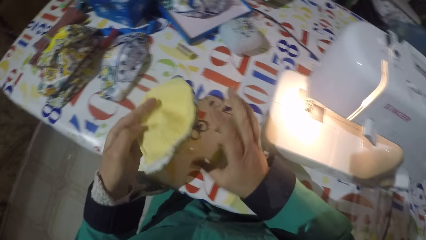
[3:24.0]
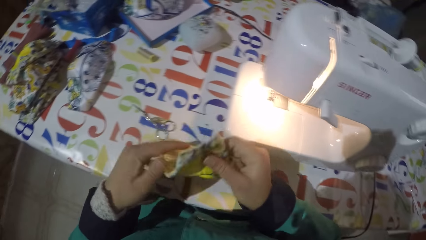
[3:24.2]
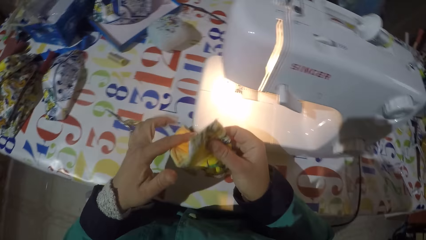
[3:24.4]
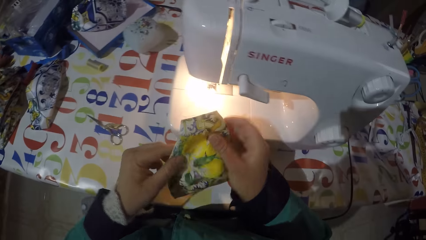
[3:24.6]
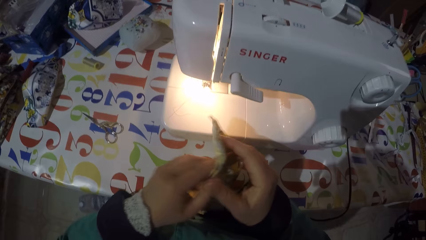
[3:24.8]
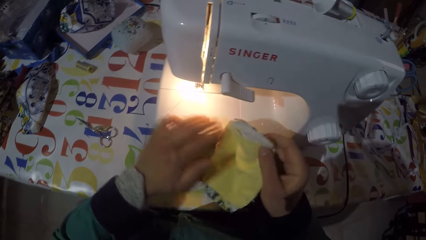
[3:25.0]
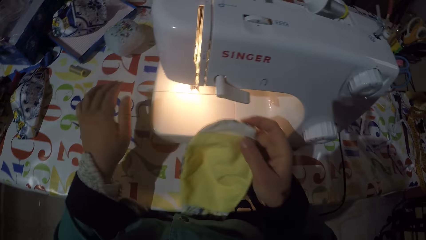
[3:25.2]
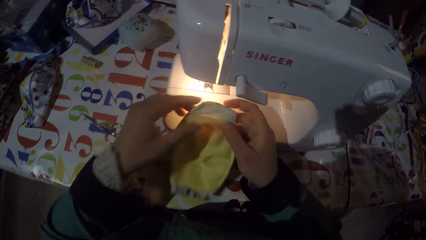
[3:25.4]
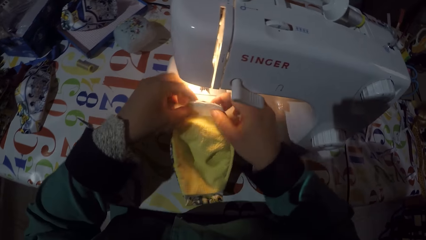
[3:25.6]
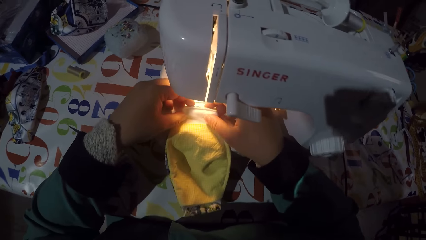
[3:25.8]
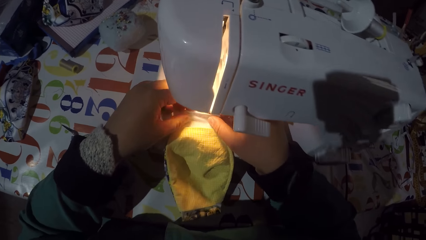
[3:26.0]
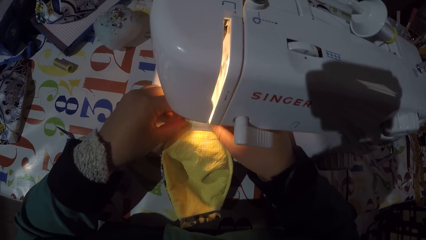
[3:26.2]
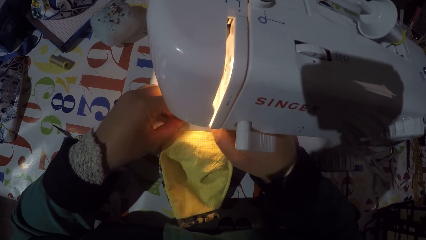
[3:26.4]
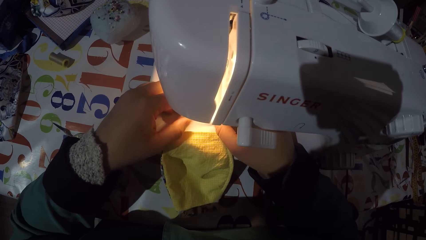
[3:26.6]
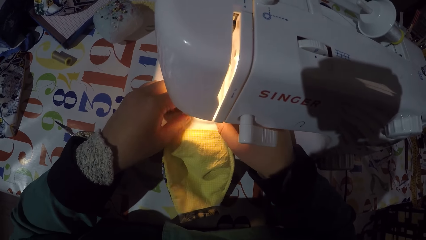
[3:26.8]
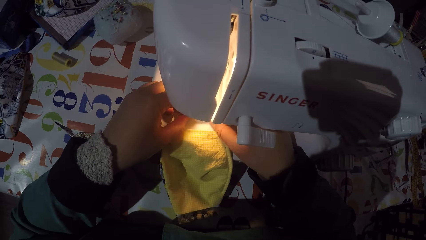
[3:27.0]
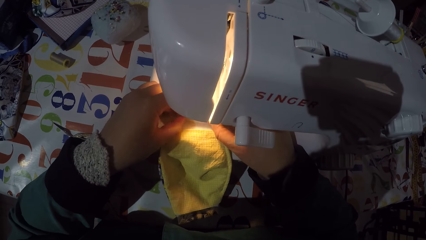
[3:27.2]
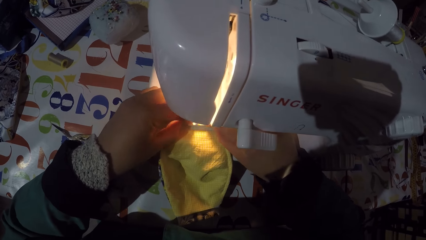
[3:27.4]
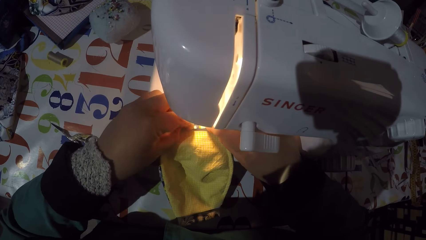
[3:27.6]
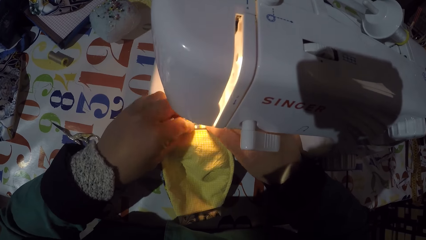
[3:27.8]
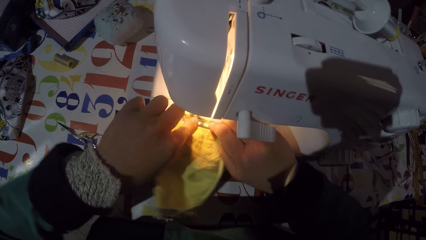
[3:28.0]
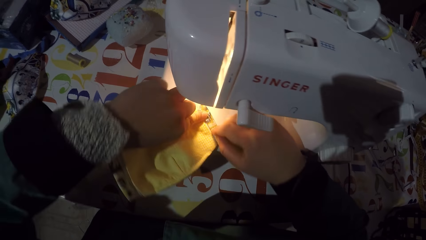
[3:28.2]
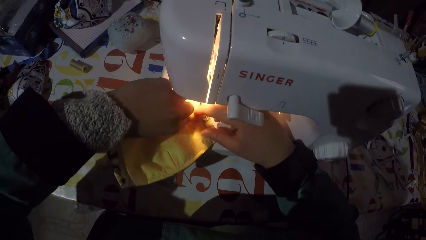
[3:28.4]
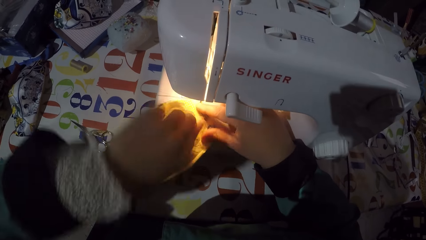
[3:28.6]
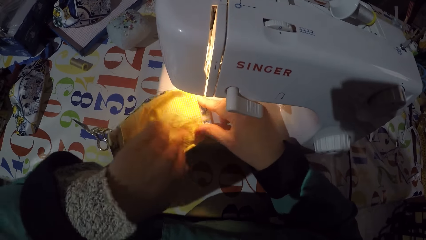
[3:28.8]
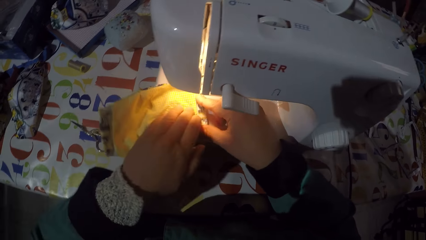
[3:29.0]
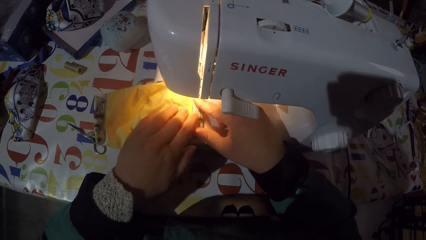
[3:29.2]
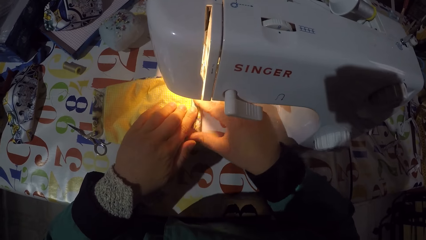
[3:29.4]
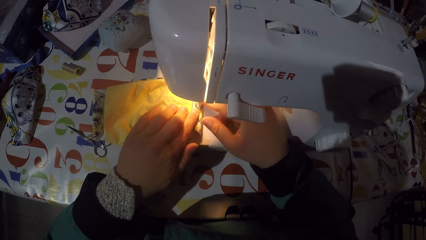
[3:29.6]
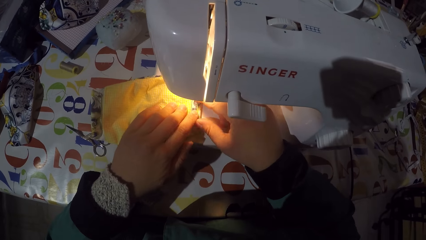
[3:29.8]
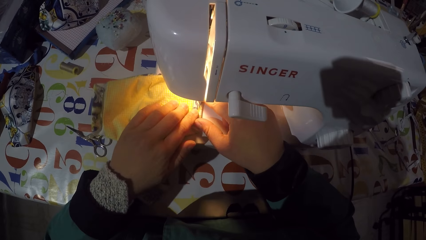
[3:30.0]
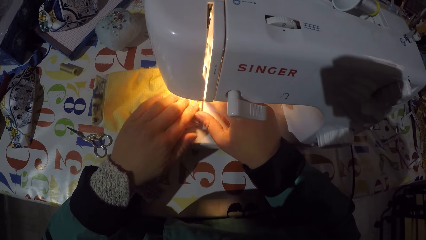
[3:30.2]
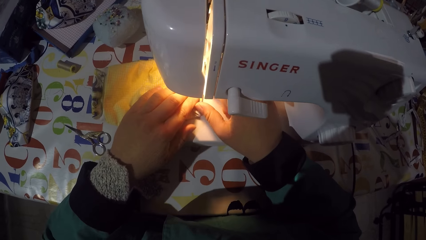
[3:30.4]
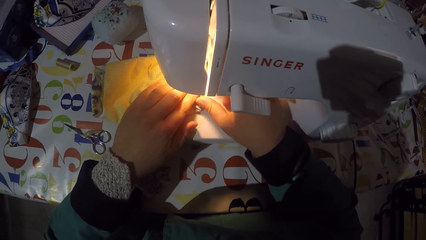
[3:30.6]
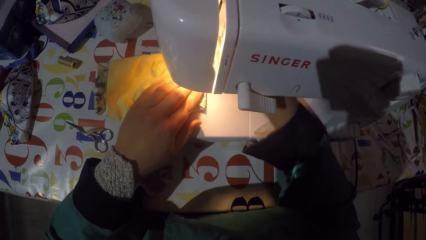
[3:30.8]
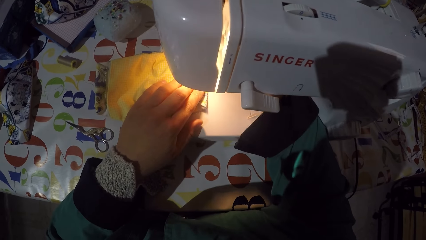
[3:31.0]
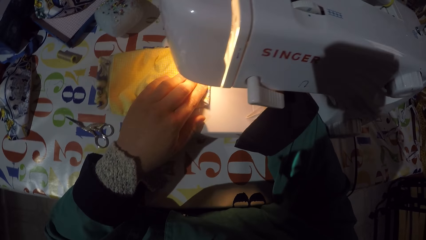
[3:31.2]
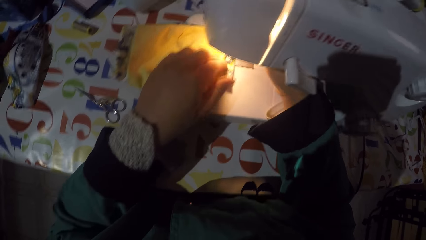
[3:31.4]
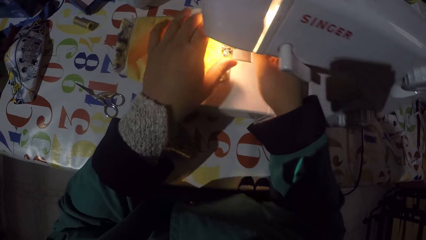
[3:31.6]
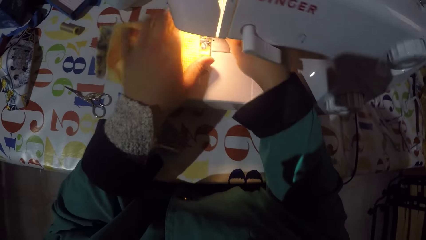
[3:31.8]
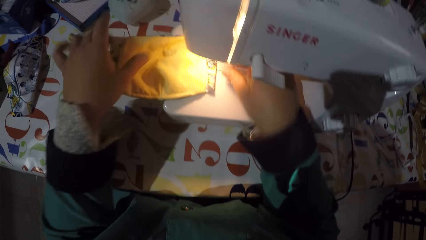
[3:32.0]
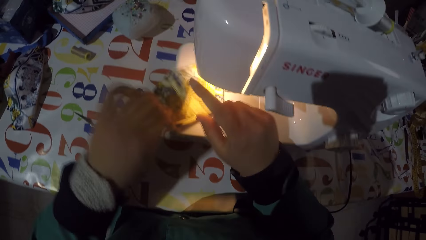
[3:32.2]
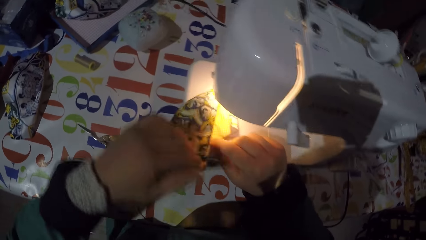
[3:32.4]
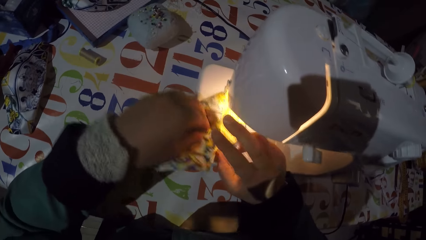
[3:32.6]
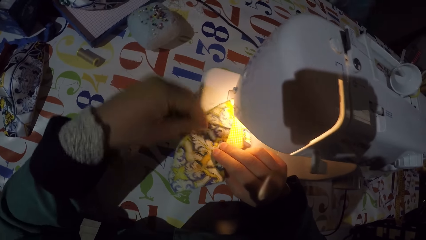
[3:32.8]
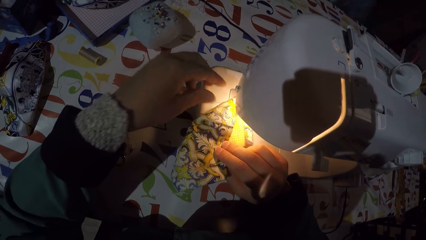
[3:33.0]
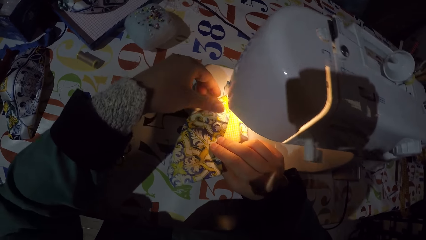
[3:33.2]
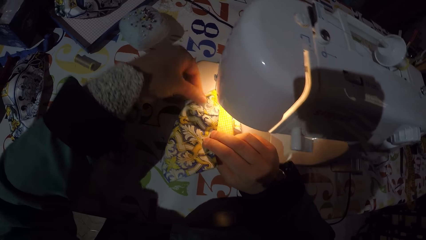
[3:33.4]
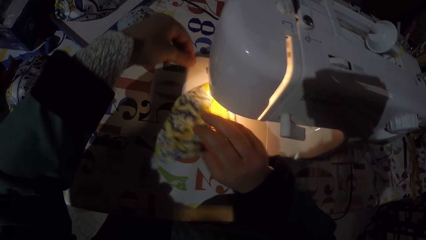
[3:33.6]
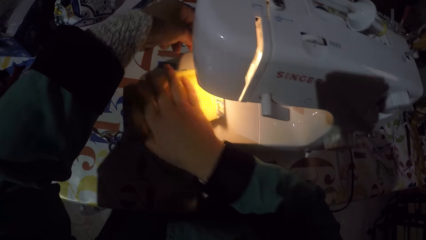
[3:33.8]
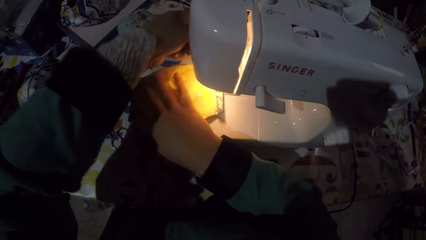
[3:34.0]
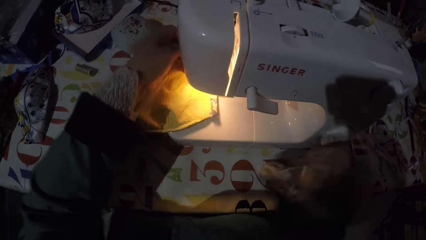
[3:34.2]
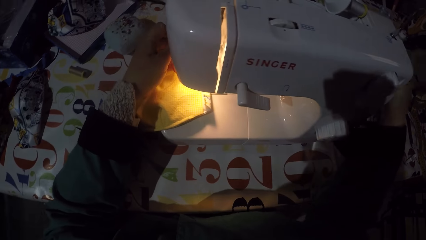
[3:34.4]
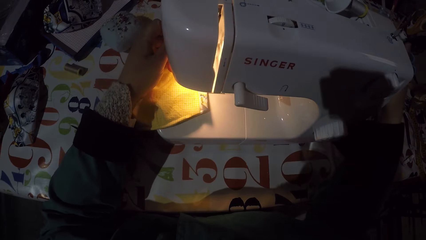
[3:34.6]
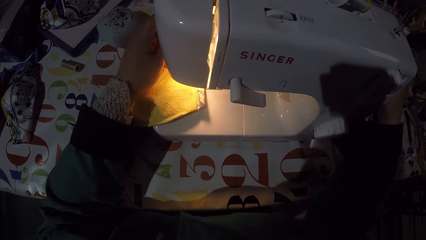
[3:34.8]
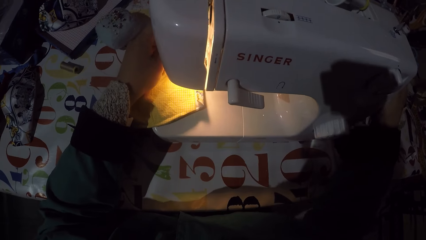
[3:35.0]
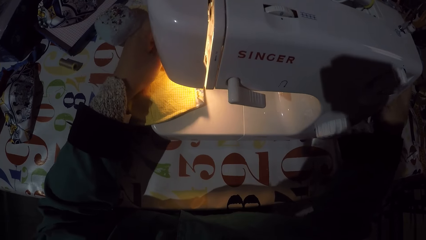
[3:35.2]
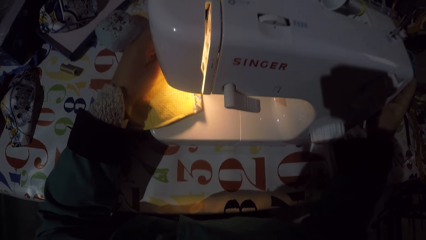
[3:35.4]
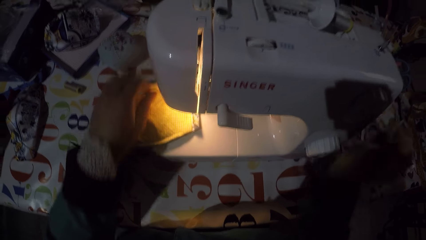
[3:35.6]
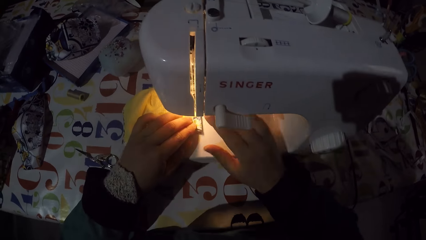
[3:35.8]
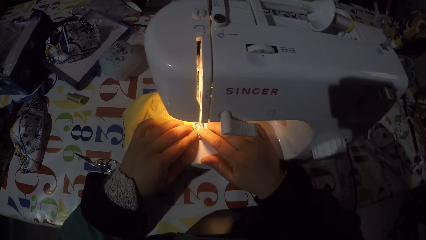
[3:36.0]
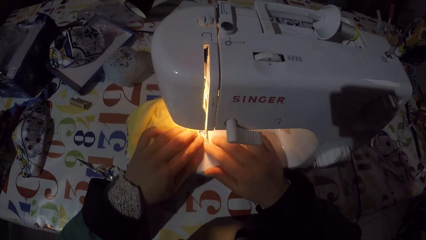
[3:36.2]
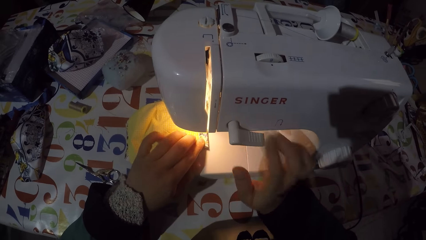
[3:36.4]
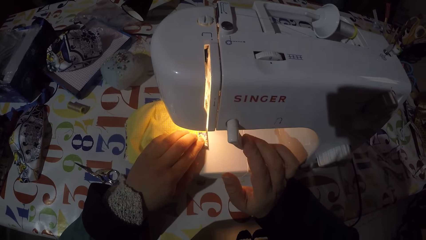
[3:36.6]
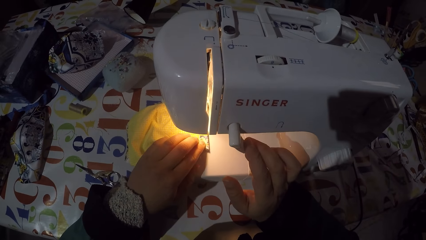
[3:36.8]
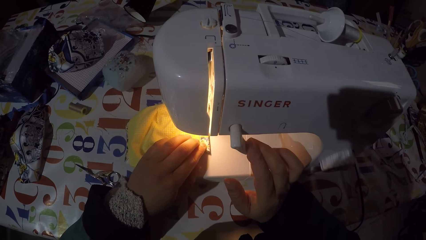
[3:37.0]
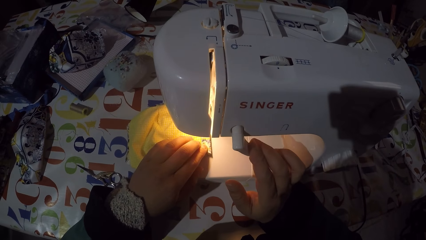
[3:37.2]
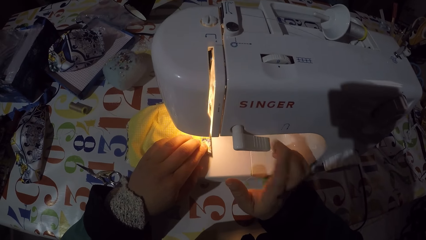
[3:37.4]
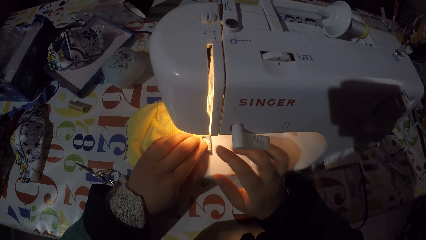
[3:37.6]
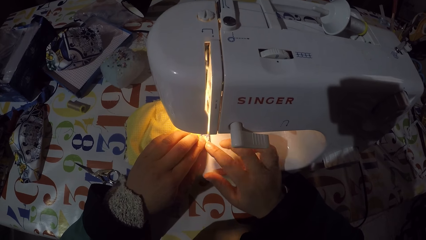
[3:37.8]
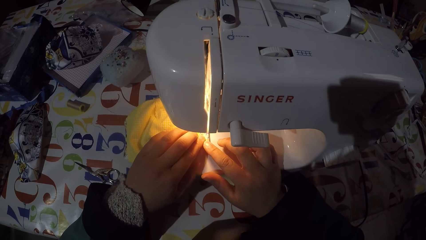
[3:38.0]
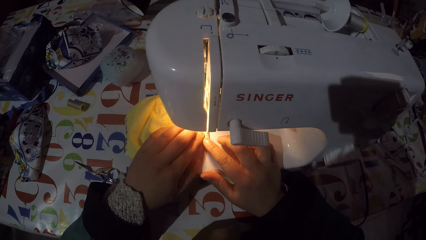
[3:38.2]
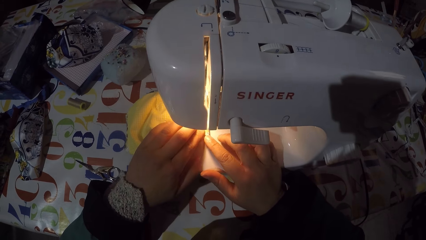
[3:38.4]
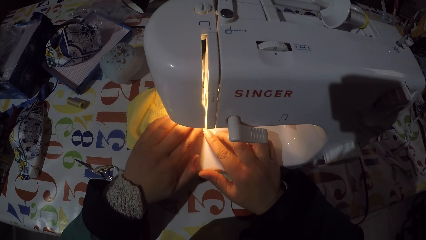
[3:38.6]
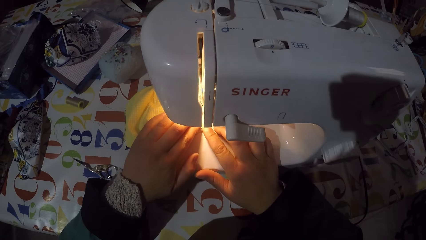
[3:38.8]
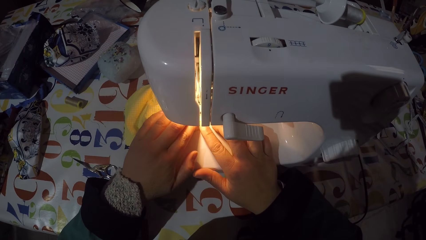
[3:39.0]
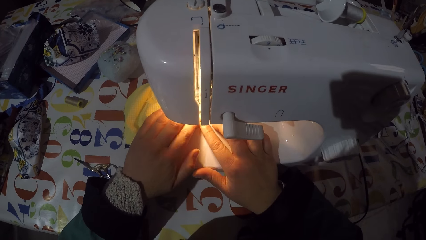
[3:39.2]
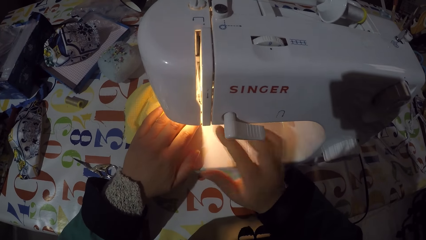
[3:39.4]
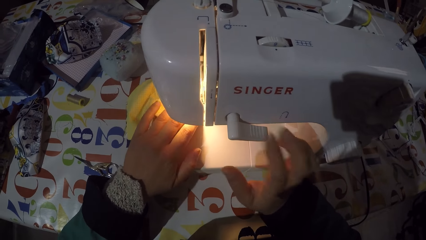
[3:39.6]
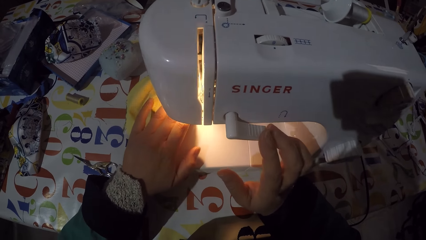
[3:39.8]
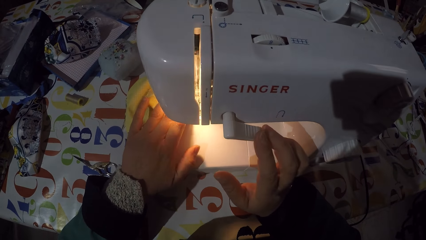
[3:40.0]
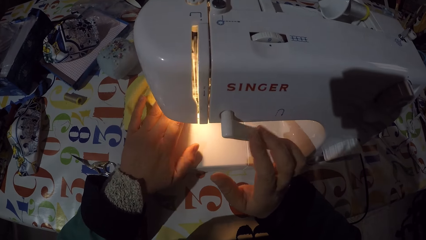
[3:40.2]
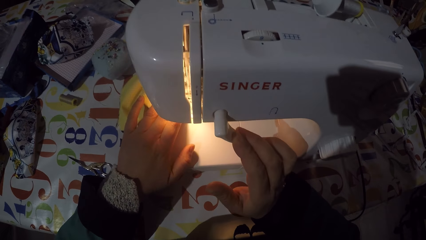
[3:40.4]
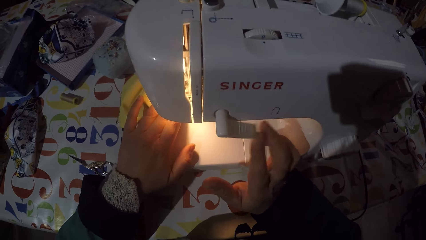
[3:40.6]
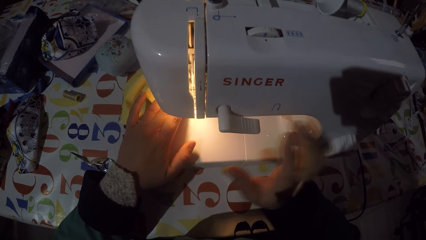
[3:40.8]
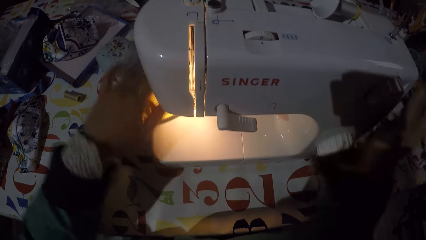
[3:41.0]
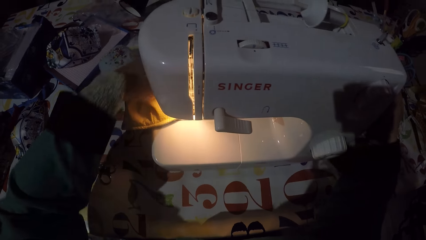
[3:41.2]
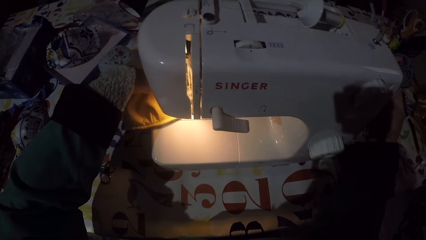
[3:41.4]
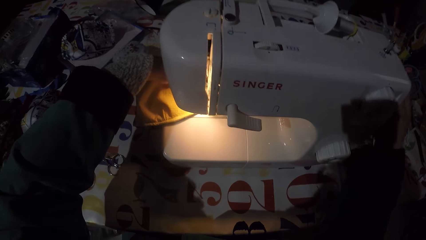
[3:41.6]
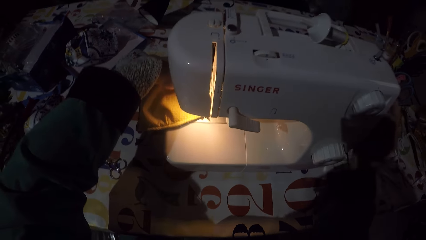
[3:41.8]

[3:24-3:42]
The camera wearer throws a string. They put a mask or piece of cloth in a sewing machine. They fold the edge of the piece of cloth. They align the piece of cloth on the sewing machine. They push the mask underneath the needle. They fold the mask, unfold the mask. They adjust the hand wheel. They fold the mask. They turn on the sewing machine. They sew the mask with the sewing machine. They turn off the sewing machine. They adjust the hand wheel.
